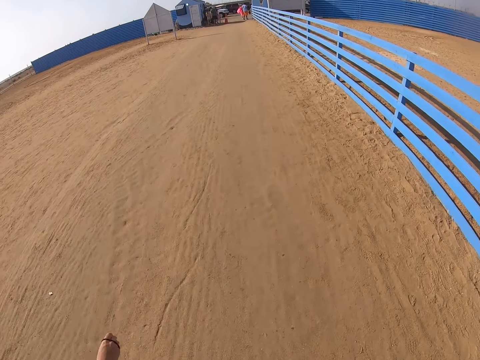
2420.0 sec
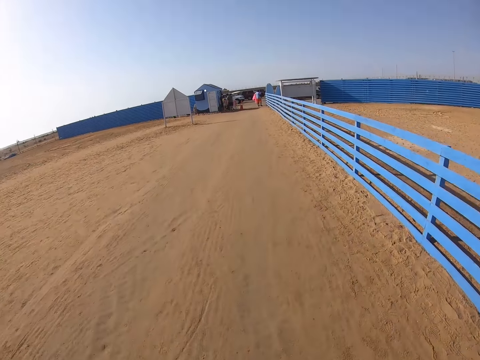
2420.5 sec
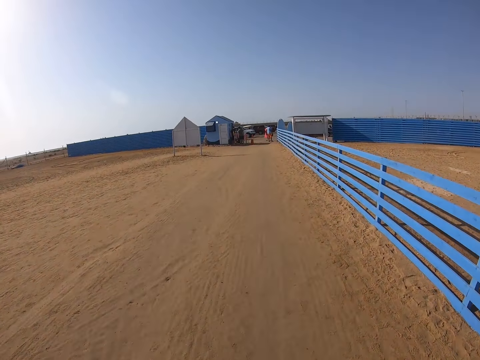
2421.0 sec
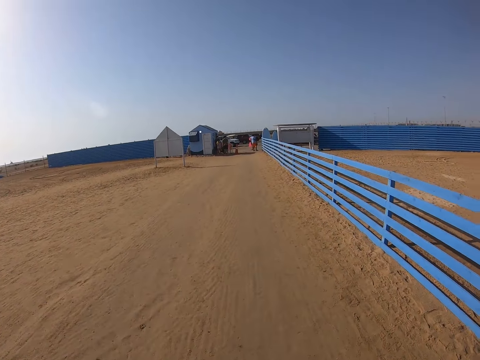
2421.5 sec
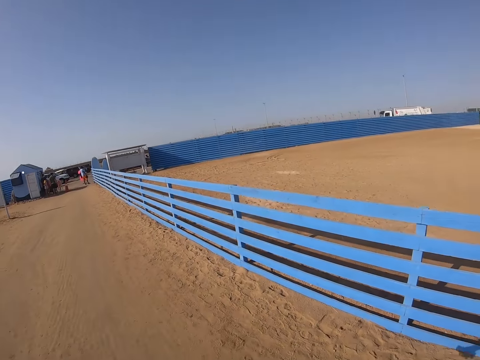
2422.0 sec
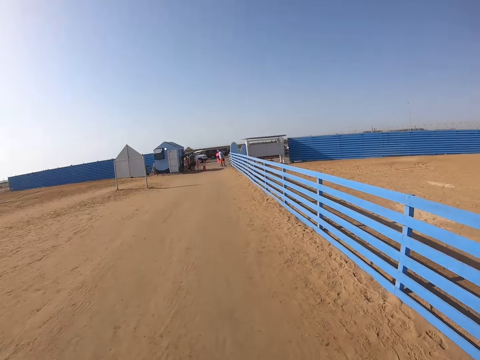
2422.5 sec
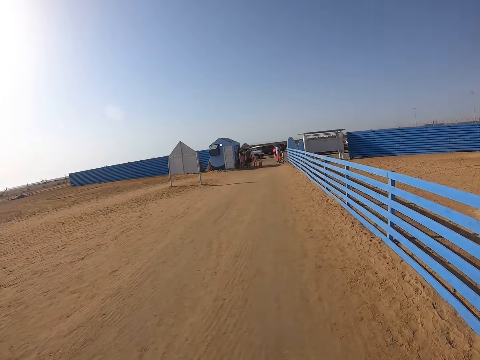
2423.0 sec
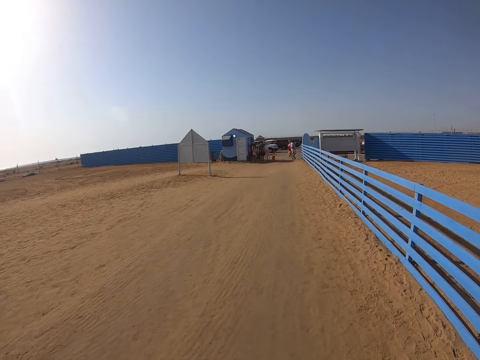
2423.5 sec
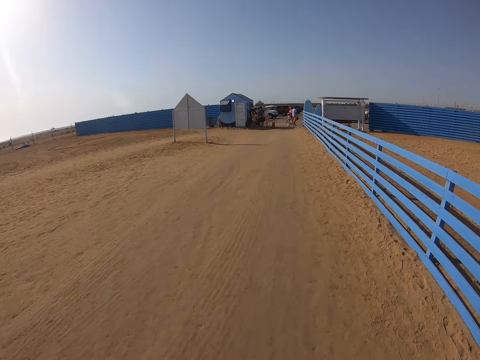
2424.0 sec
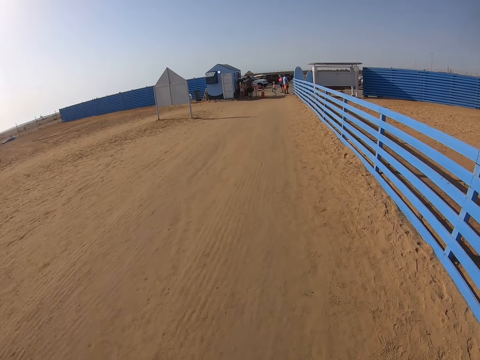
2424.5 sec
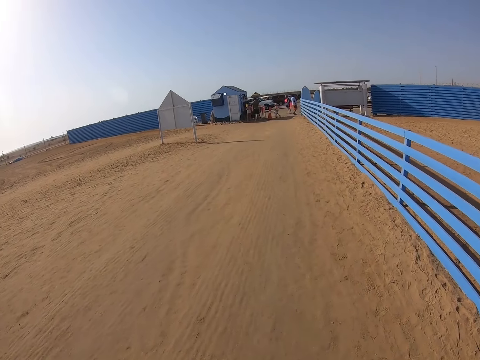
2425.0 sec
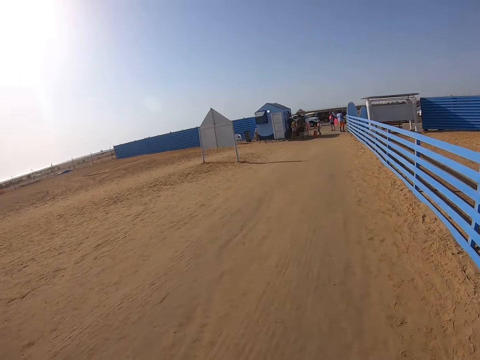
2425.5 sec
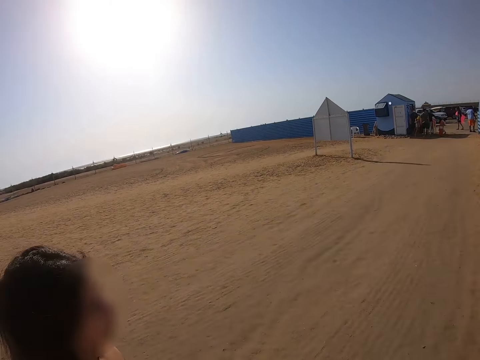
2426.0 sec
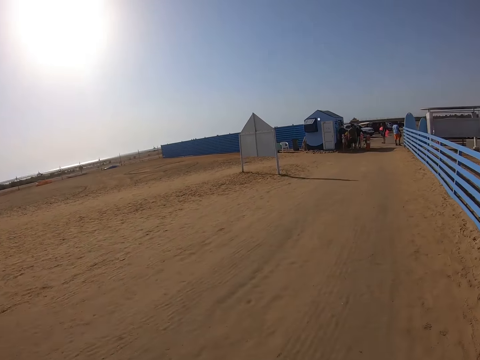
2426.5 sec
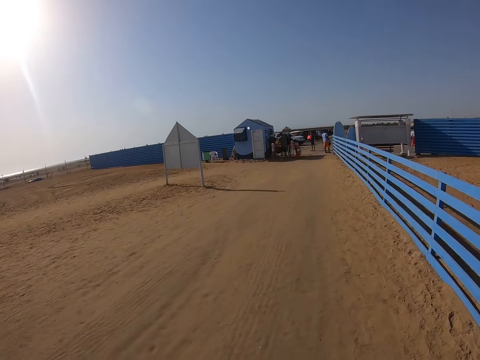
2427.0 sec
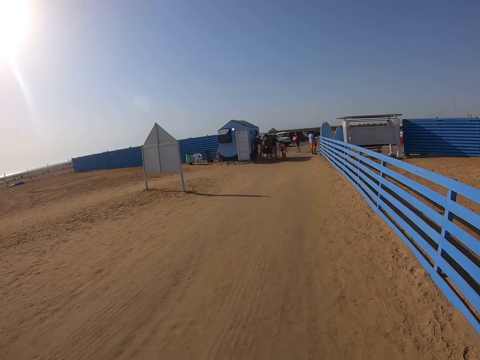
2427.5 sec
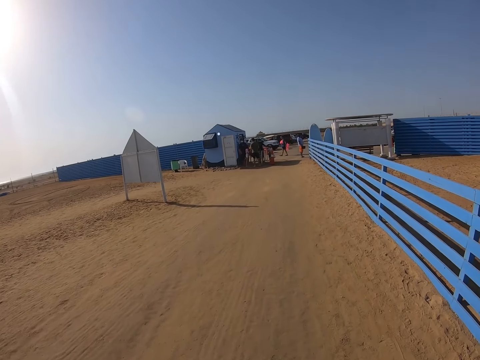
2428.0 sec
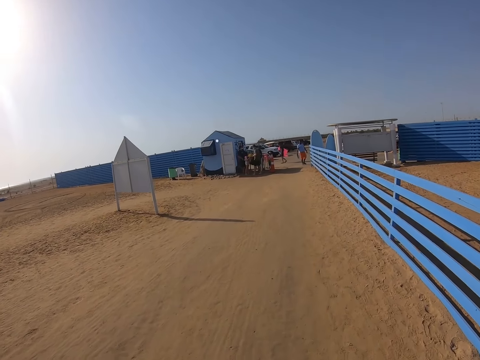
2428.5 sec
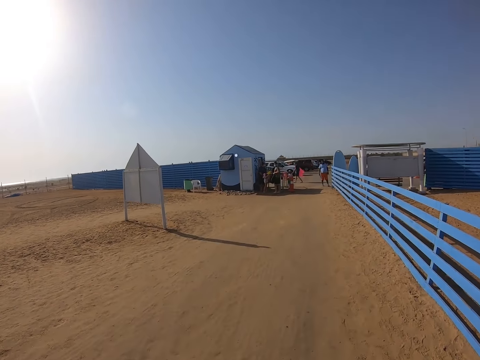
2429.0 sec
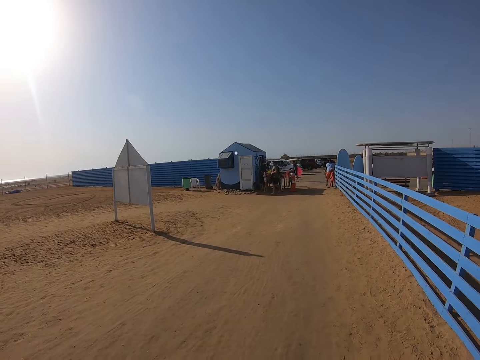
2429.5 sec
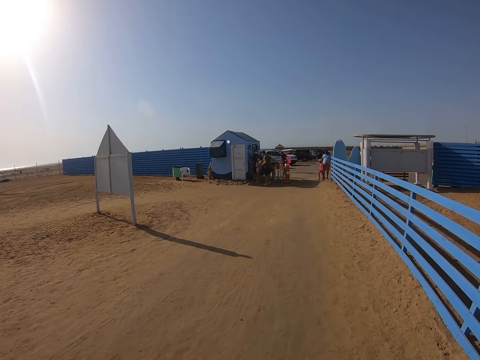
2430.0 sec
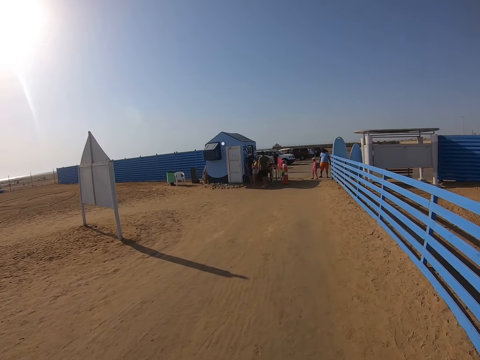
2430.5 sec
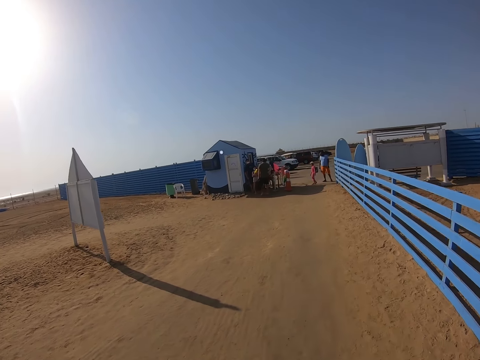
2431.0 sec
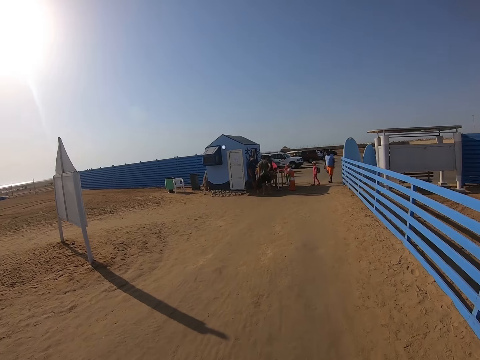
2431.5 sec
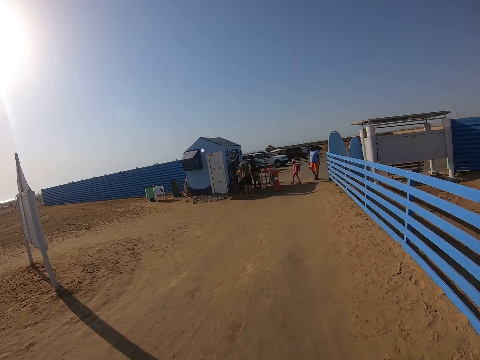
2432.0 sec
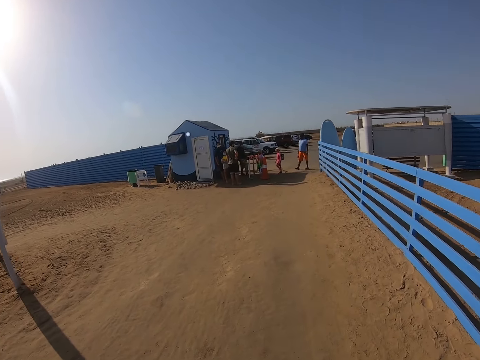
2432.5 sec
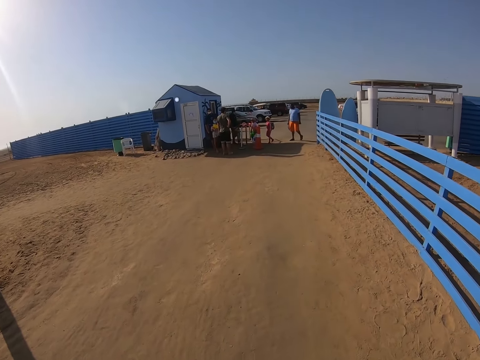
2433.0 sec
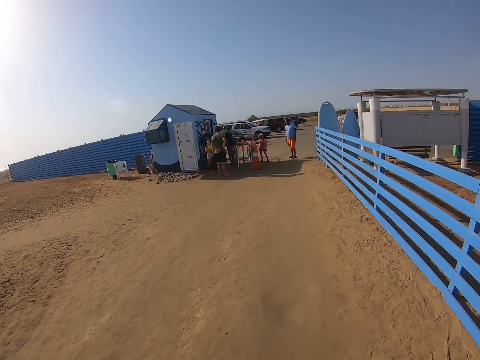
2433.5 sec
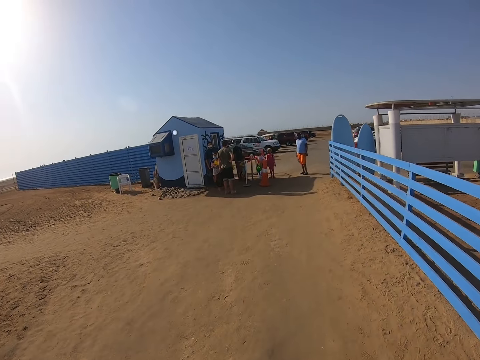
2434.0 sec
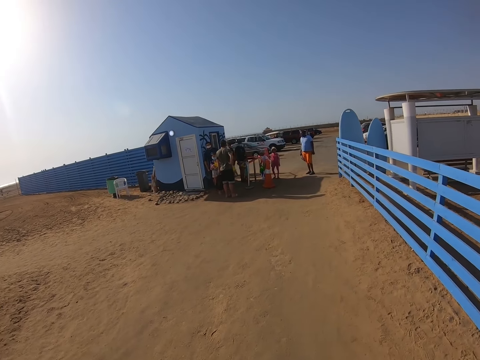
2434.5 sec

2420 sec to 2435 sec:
The lady walks around the beach.

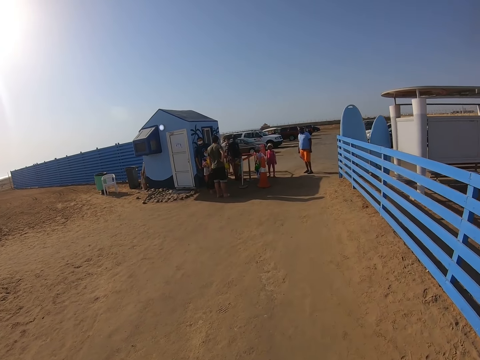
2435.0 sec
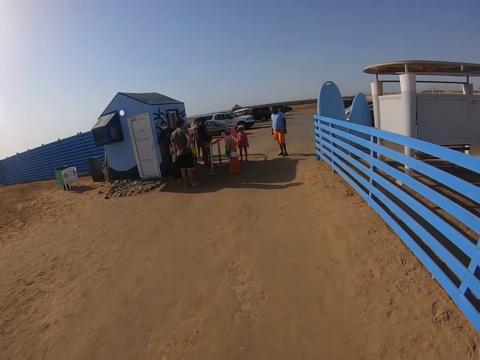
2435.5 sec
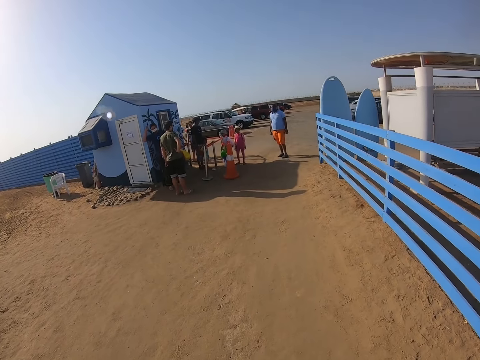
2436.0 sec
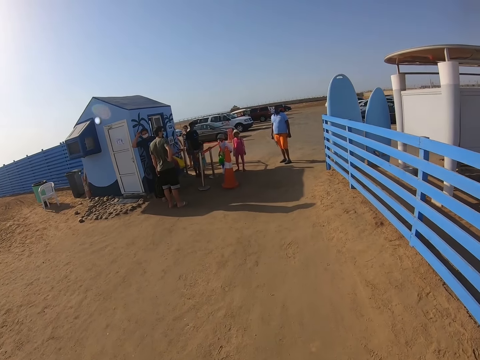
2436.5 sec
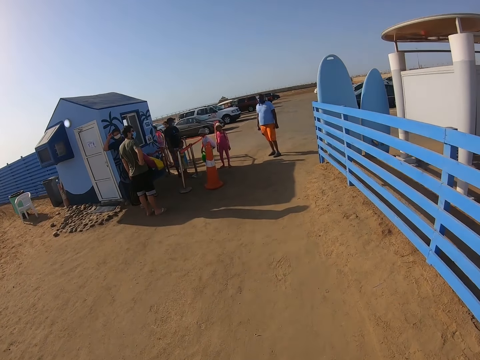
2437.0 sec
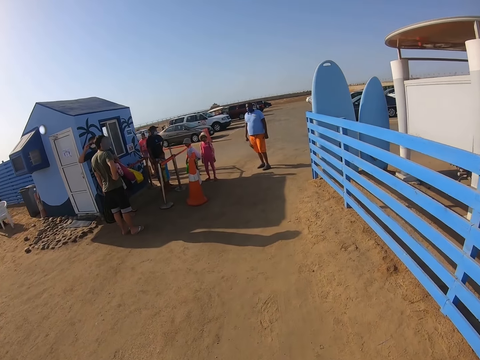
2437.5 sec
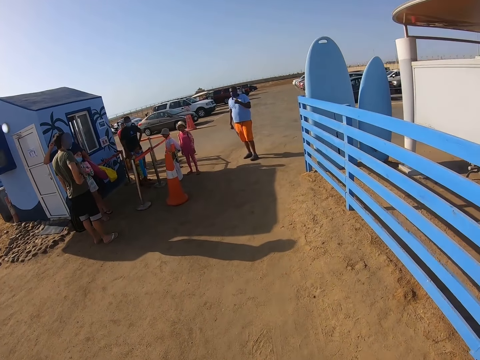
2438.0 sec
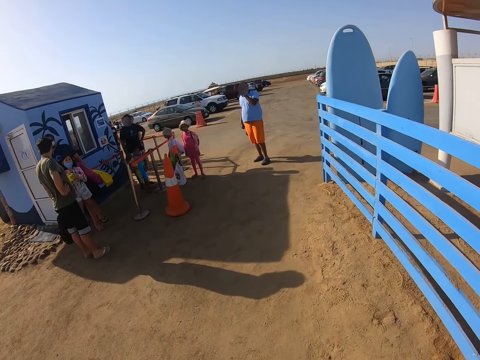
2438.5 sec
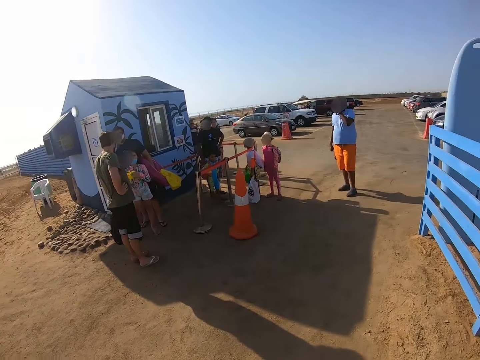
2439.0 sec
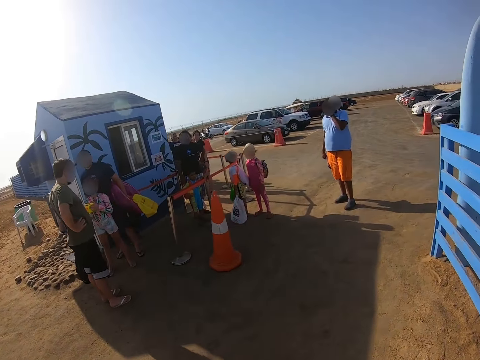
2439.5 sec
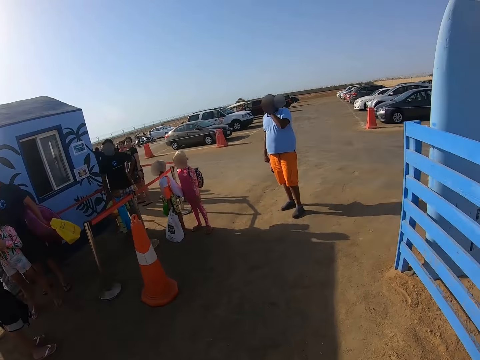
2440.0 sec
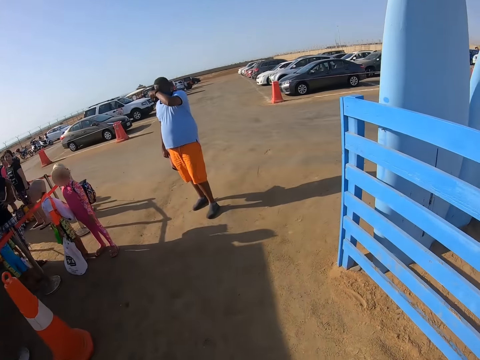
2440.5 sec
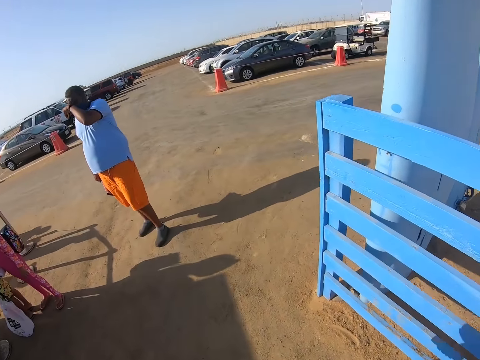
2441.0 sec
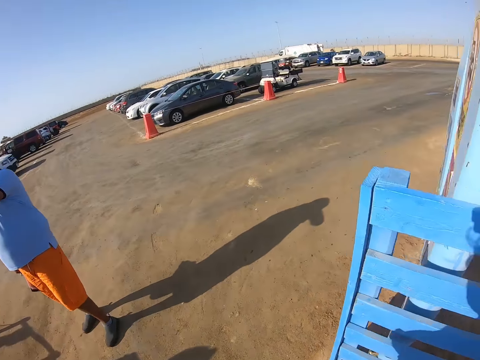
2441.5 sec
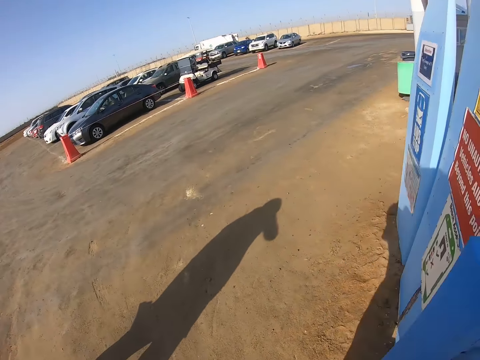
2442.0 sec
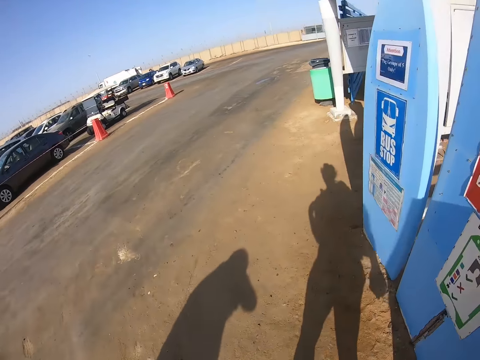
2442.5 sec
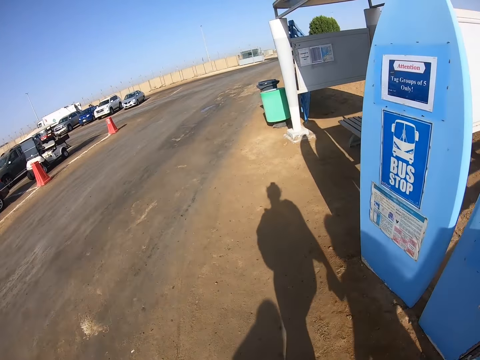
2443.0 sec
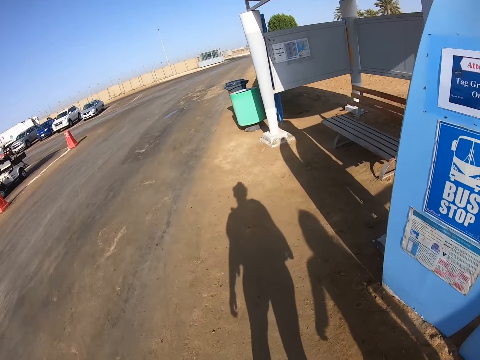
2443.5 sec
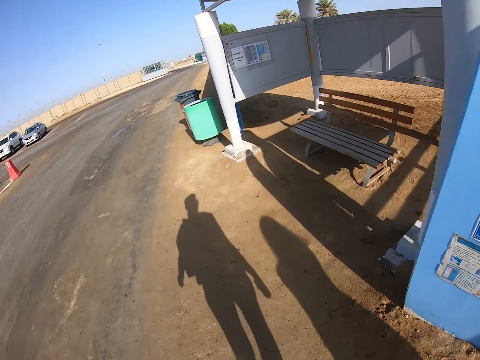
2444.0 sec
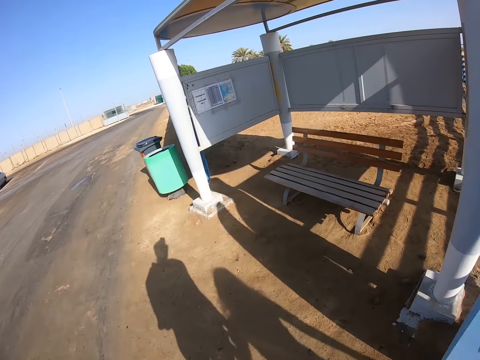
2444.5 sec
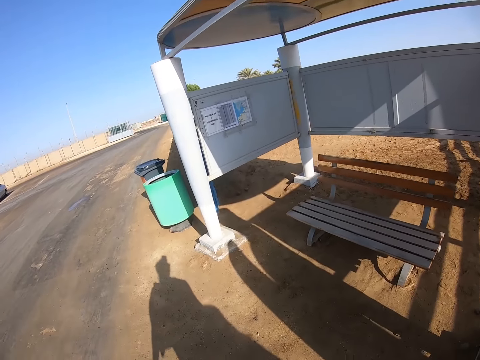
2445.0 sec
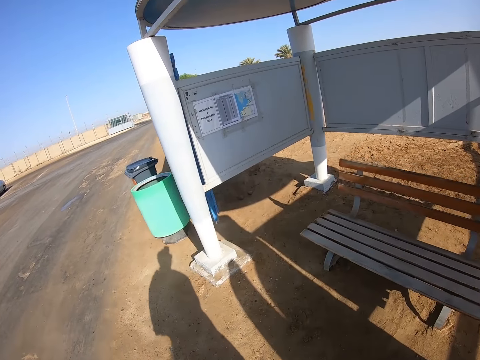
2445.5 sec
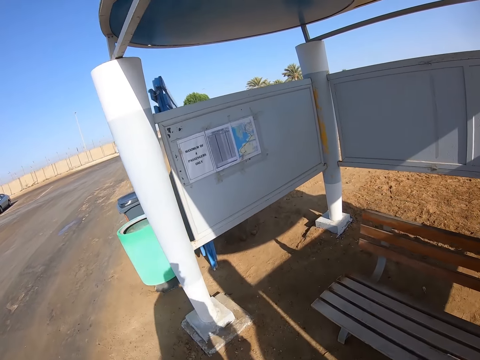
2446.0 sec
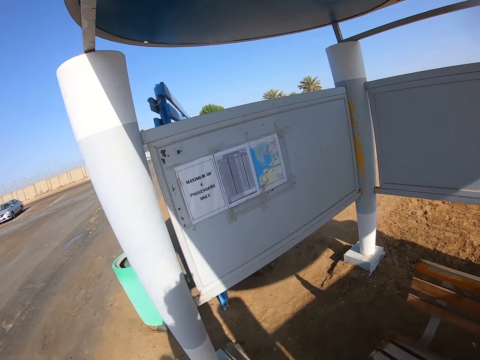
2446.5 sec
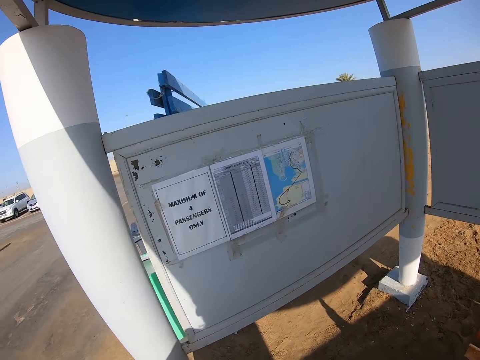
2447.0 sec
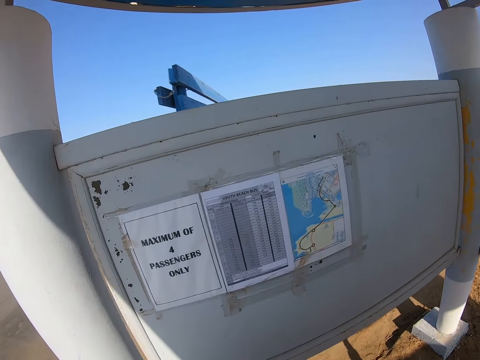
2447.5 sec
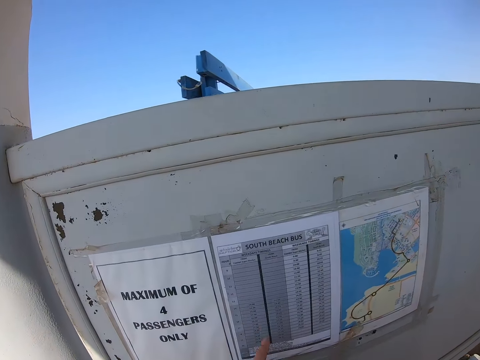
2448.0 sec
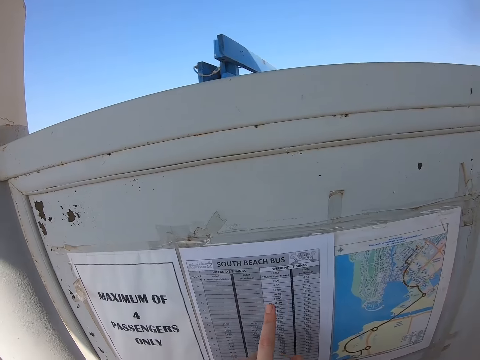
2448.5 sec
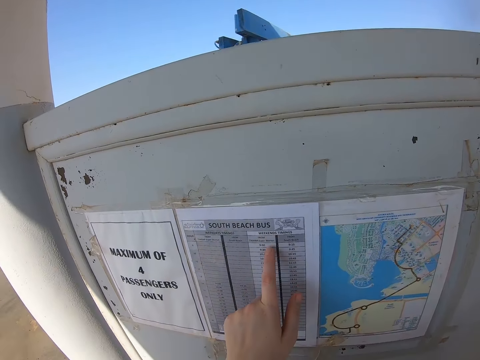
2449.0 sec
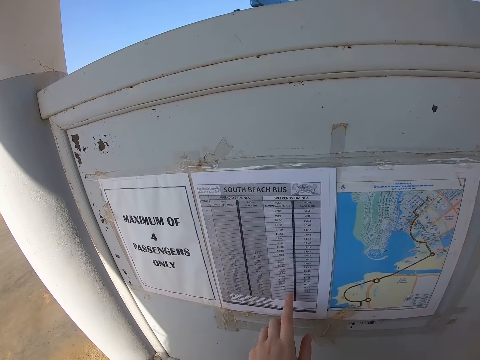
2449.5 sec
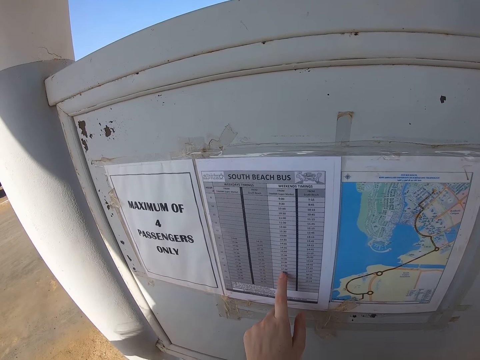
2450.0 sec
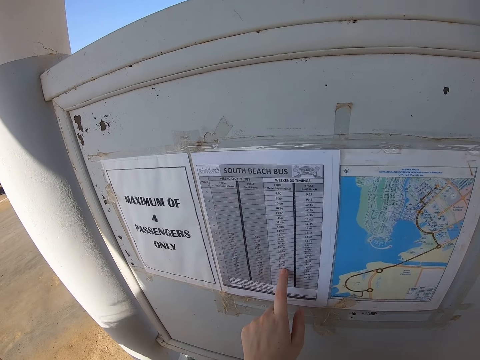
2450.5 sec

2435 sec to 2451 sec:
A man holds his waist. The camera wearer moves toward the gate. Another man touches his face. The camera wearer moves toward the noticeboard. They point at the paper and check the notice on the noticeboard.
